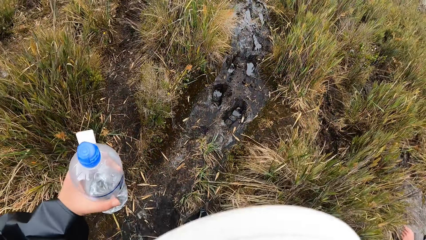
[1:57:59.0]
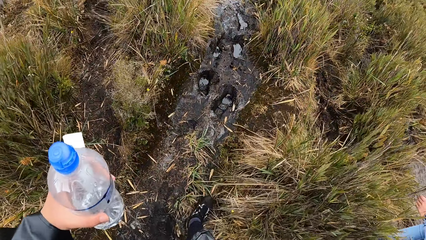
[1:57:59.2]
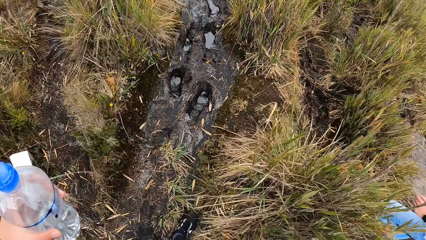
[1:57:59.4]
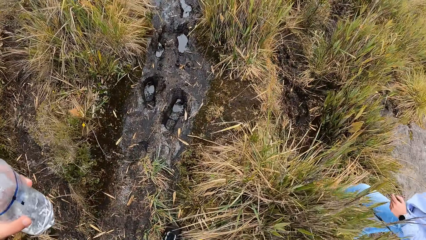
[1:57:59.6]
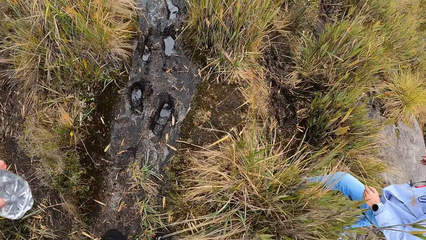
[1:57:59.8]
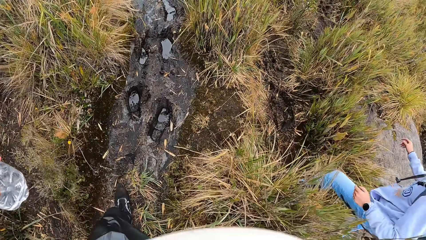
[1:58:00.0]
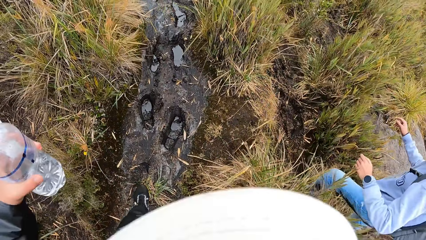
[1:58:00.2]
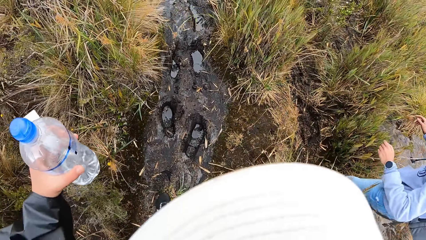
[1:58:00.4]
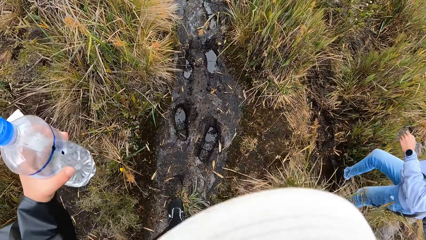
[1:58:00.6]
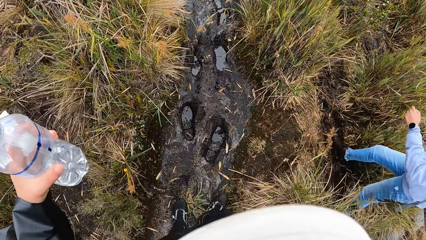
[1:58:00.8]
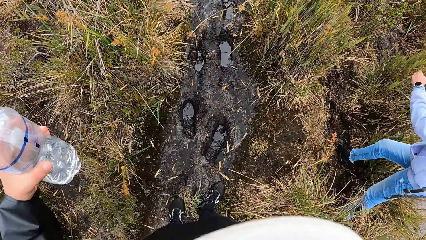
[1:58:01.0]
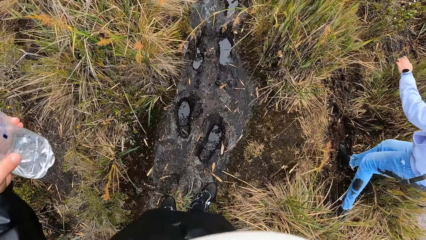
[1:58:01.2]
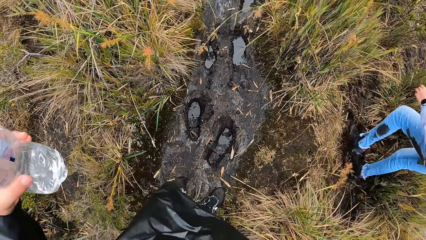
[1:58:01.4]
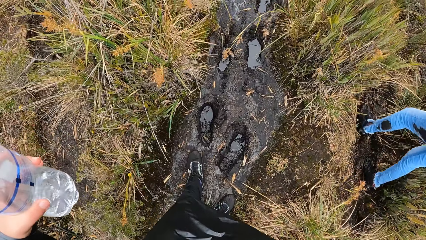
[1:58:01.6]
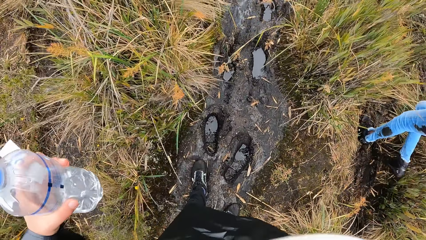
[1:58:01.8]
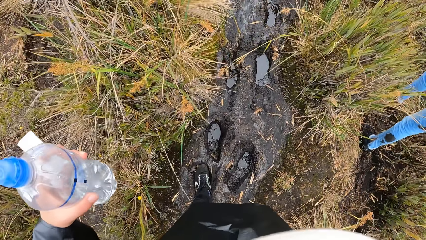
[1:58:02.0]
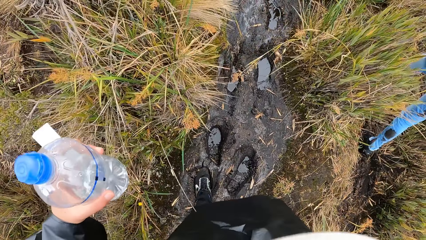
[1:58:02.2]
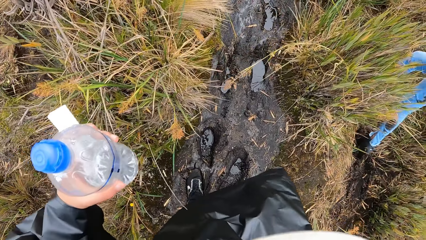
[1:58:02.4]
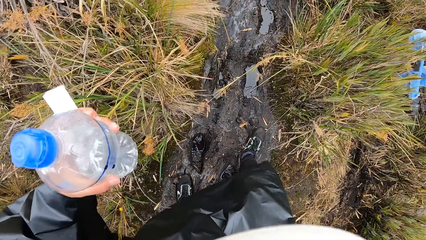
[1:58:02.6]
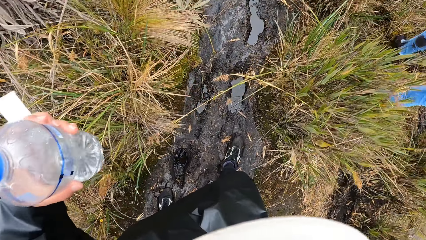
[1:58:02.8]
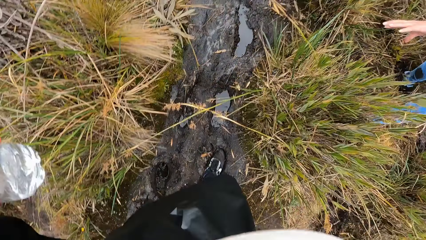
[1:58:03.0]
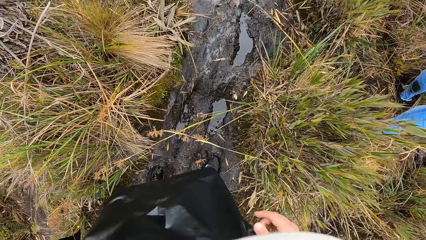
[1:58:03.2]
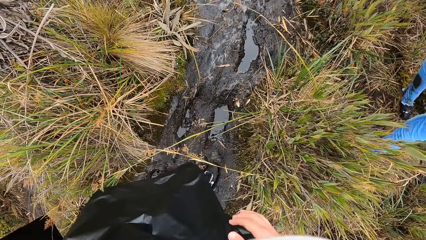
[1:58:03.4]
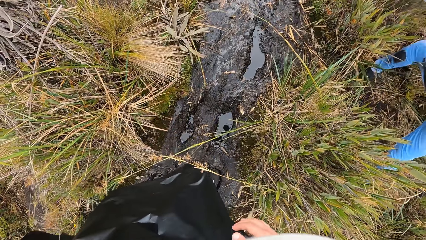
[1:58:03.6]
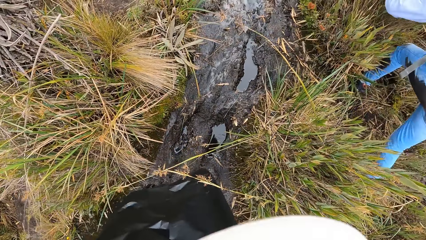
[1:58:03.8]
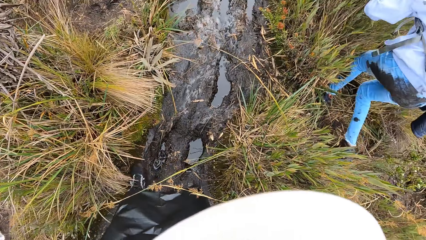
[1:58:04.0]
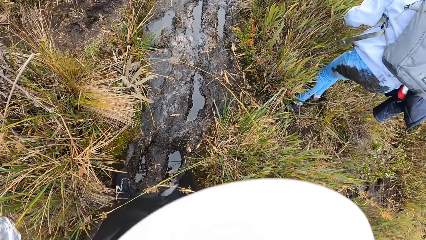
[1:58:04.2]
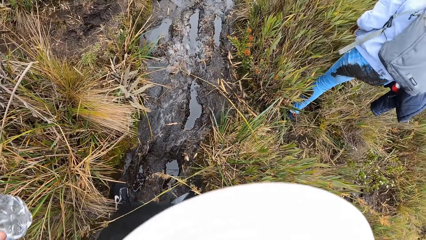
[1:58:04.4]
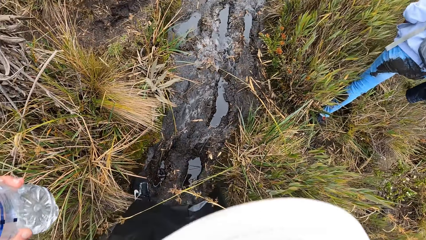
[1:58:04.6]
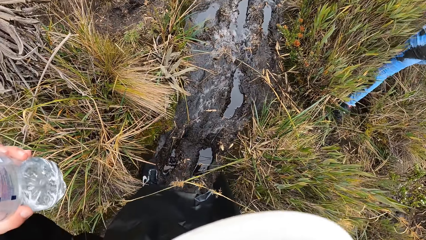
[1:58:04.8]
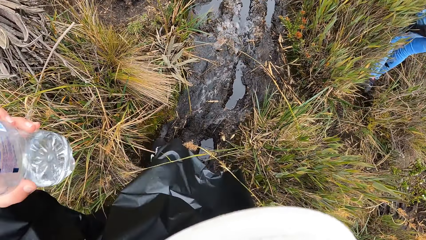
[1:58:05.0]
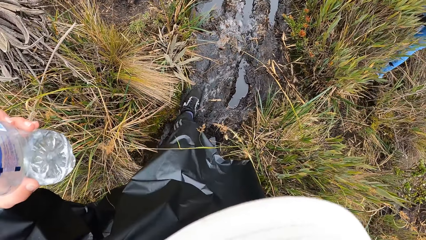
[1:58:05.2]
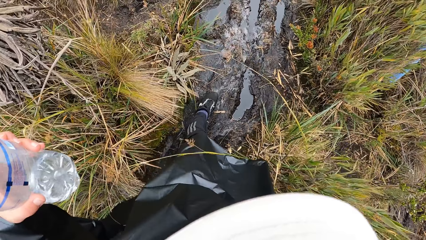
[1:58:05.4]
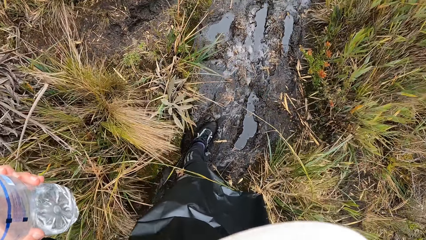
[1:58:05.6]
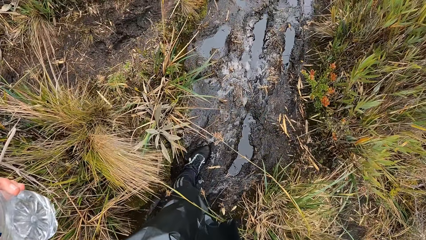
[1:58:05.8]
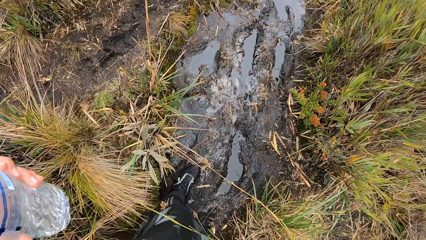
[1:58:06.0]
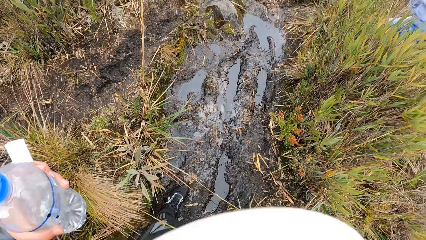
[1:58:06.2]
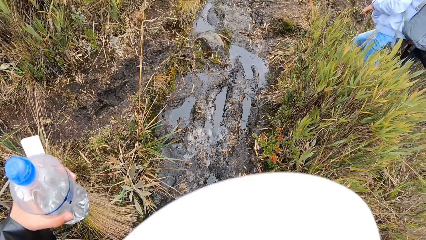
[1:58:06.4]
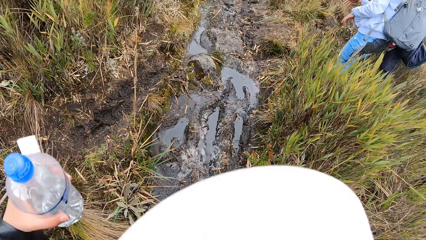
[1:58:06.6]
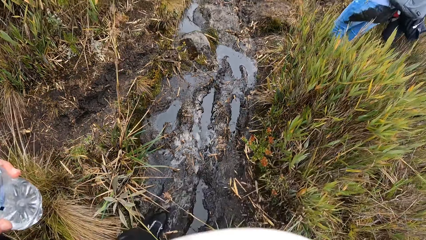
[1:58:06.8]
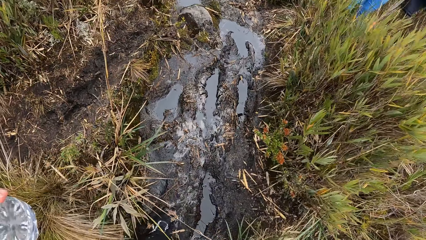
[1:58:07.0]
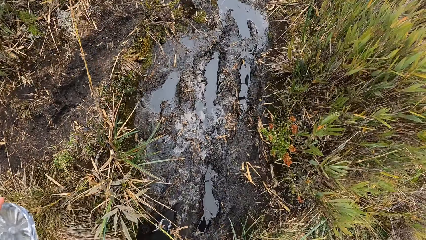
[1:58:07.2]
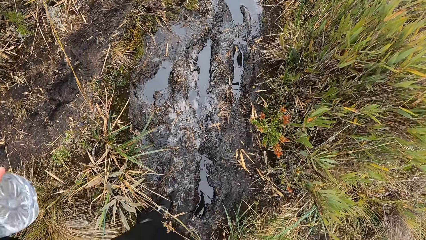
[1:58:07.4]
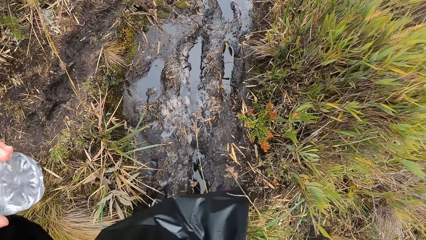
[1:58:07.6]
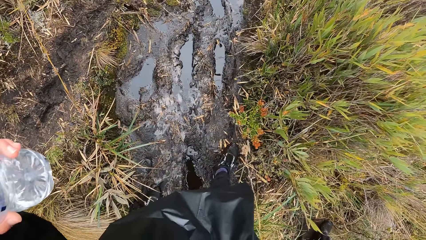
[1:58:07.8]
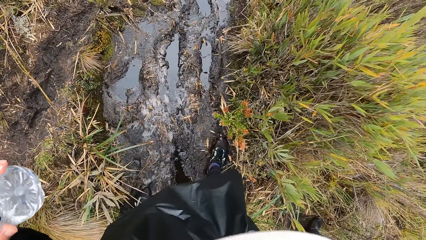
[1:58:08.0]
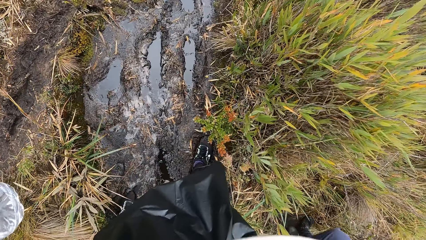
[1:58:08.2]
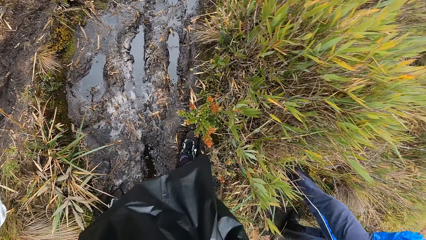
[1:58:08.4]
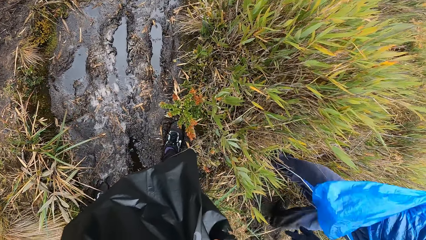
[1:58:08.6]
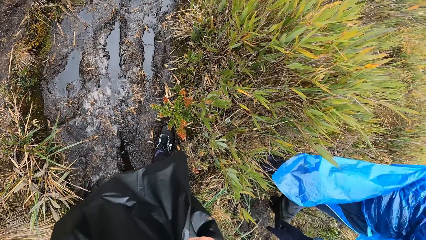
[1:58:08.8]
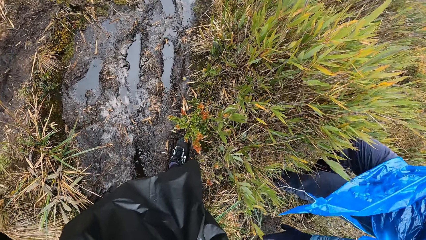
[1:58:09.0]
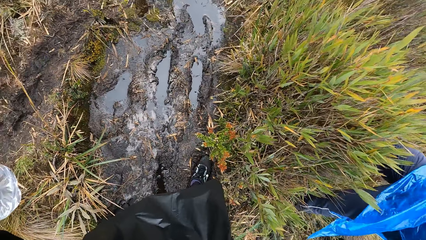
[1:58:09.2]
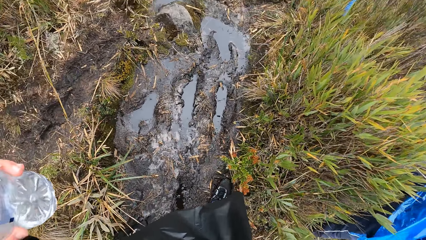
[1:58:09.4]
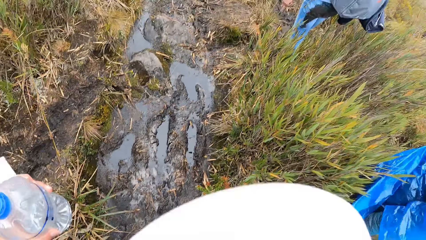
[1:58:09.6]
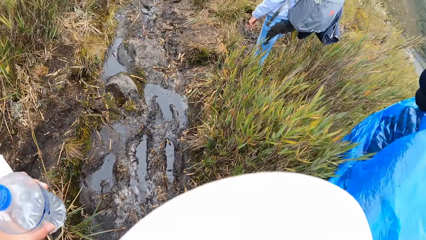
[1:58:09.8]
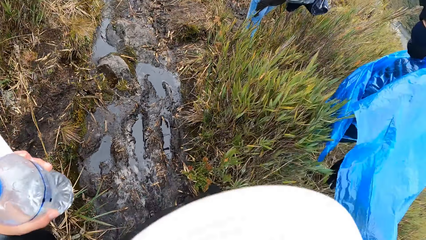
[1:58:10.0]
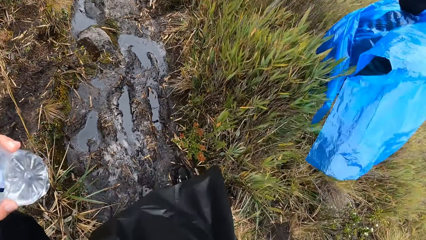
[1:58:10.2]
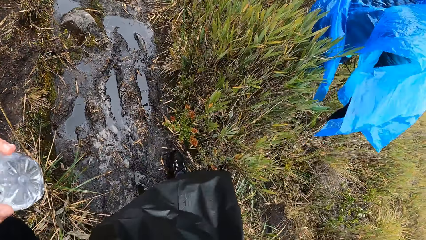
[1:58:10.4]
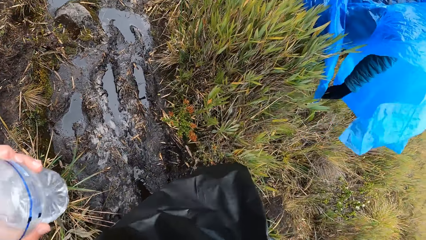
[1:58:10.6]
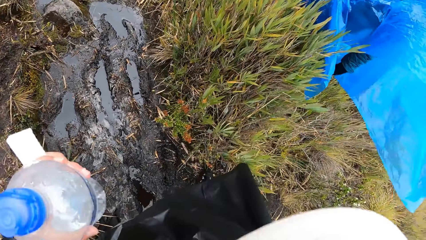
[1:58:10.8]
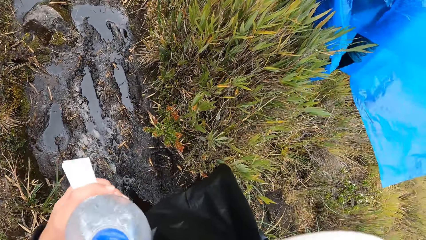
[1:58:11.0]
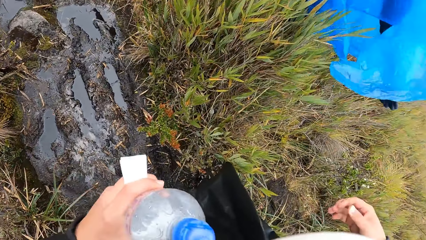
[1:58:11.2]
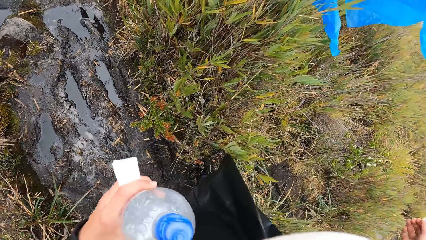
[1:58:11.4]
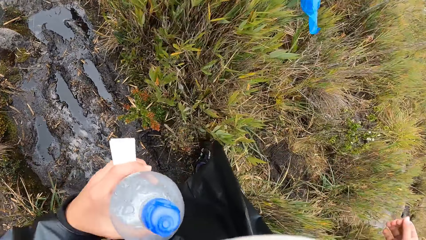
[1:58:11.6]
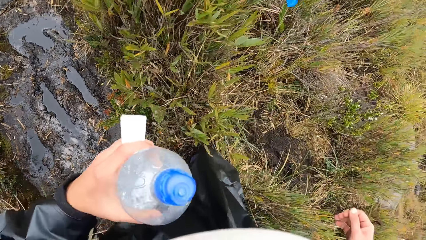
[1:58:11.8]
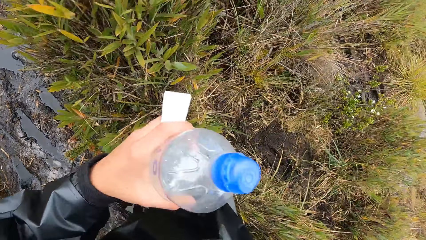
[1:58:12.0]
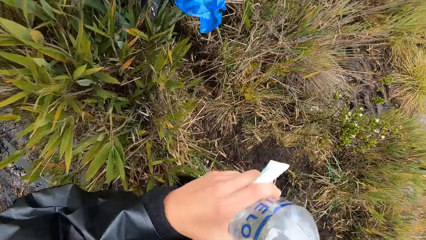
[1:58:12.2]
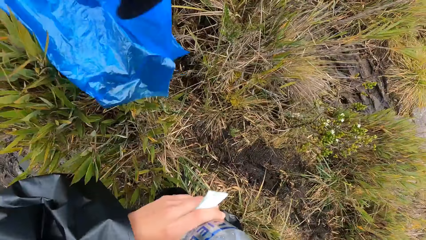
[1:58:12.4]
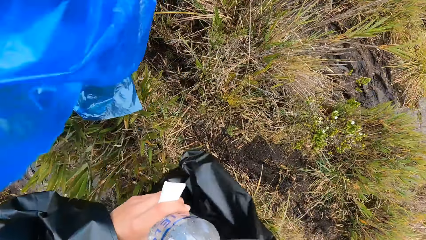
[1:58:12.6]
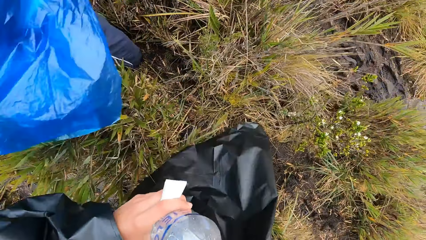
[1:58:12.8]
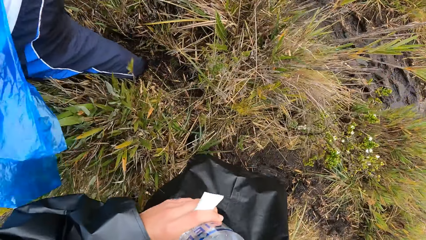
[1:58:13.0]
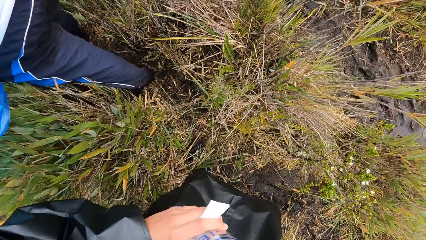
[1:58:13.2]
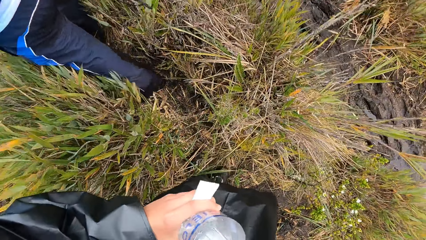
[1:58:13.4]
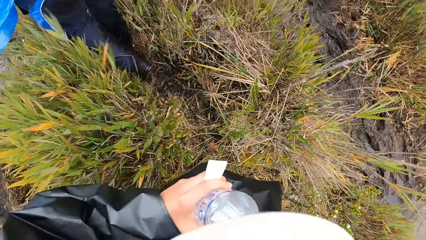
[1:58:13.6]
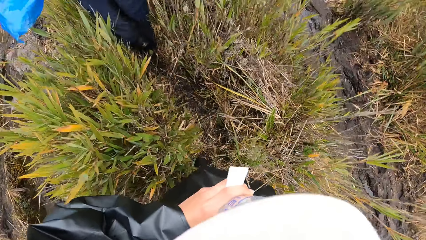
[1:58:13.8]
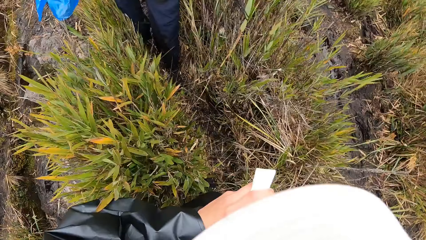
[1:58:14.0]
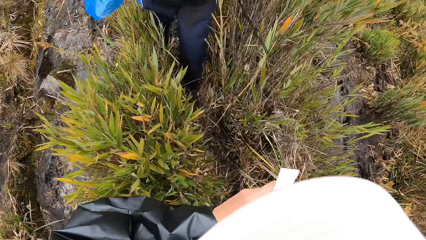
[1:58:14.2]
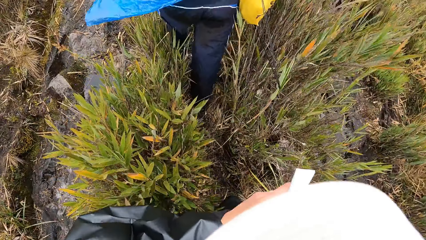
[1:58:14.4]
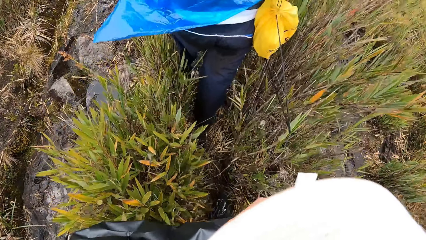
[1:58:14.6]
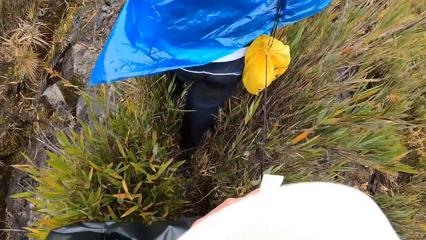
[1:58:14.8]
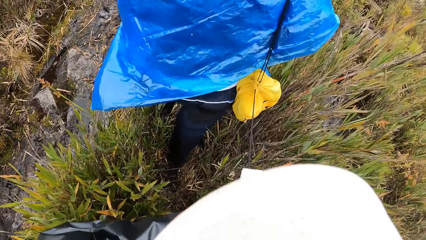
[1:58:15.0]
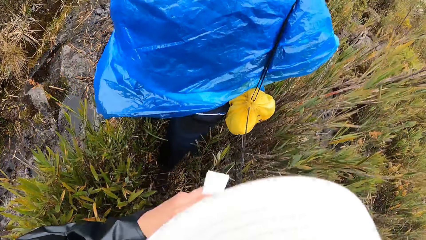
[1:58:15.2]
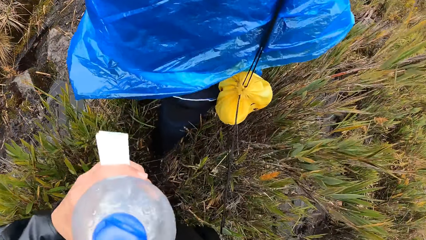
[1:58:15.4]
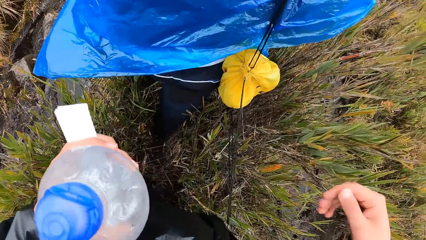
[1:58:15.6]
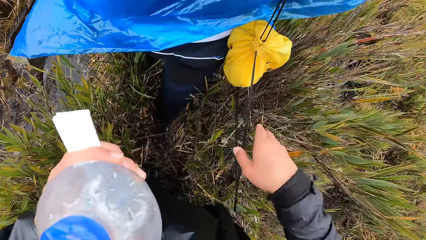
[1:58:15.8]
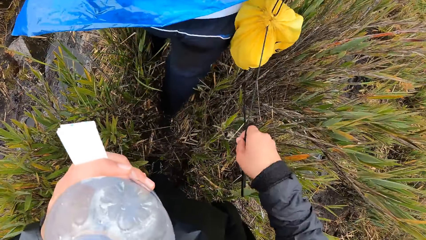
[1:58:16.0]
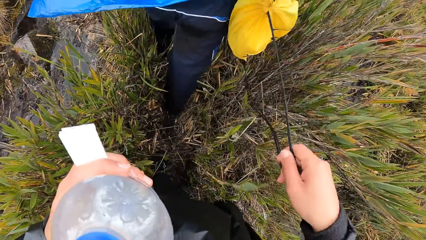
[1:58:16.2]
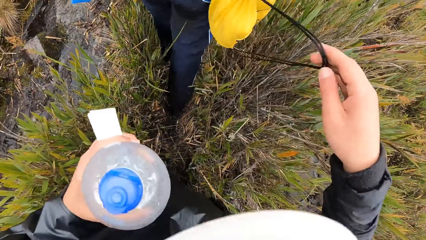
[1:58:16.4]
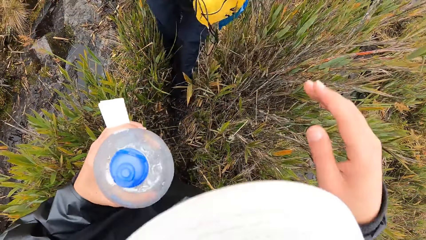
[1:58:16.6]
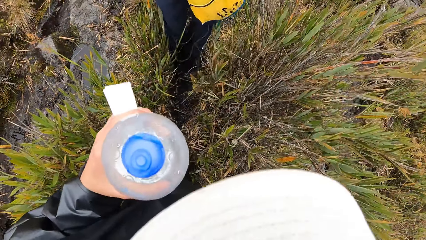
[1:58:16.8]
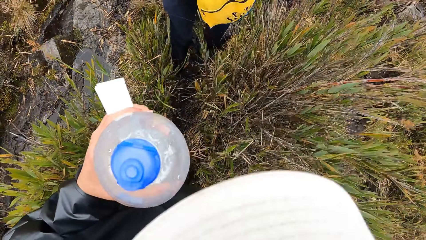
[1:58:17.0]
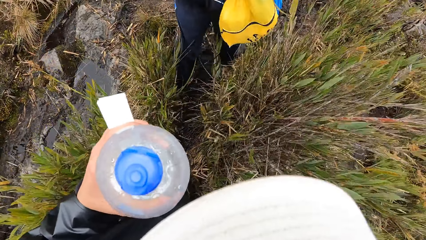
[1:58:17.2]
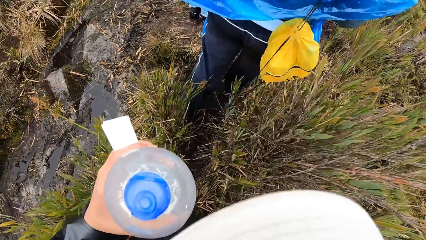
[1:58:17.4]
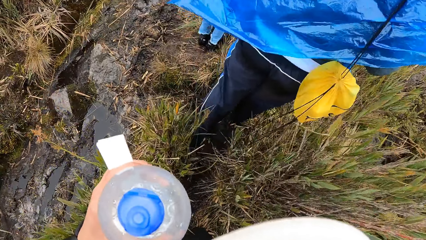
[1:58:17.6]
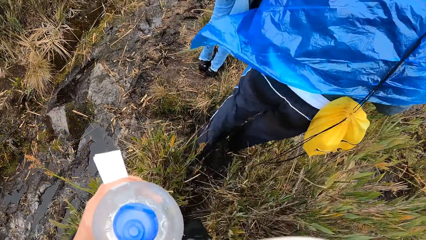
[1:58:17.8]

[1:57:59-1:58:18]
The woman walks through the rocky path in the forest. The camera wearer holds a bottle of water. He walks in the mud. Another woman walks past the camera wearer in the muddy path of the forest. The camera wearer walks behind the other woman. A person walks in the field. The camera wearer moves the handle of a man's backpack with his right hand. He holds the bag straps and throws the bag strap.
